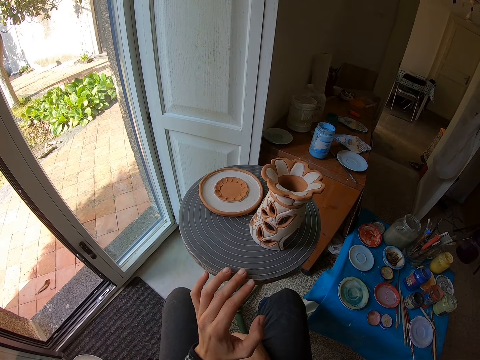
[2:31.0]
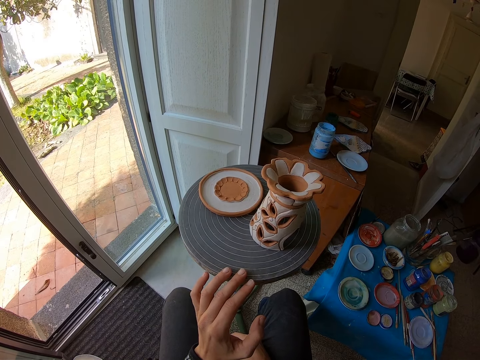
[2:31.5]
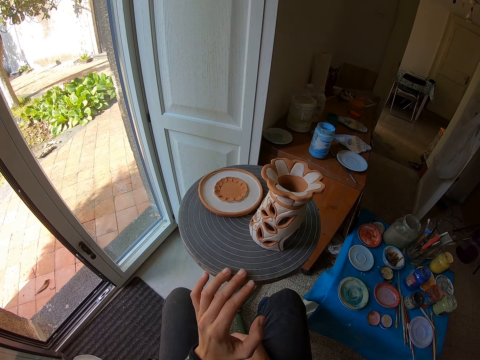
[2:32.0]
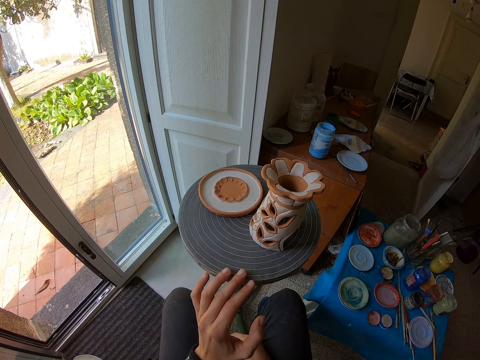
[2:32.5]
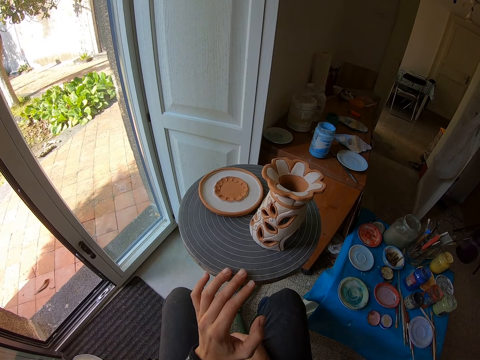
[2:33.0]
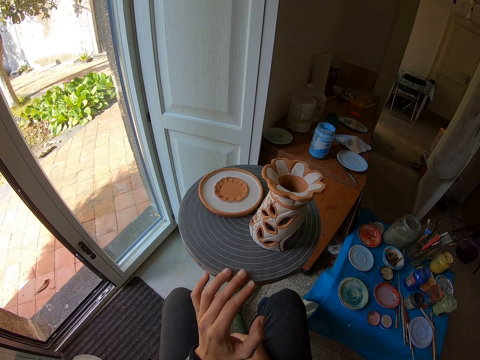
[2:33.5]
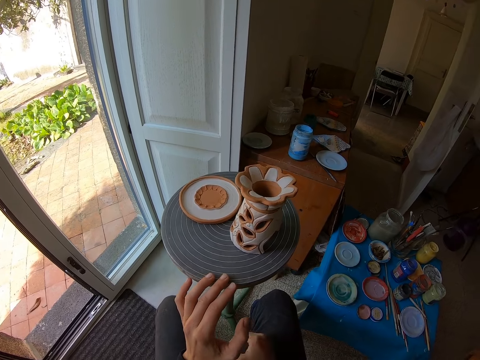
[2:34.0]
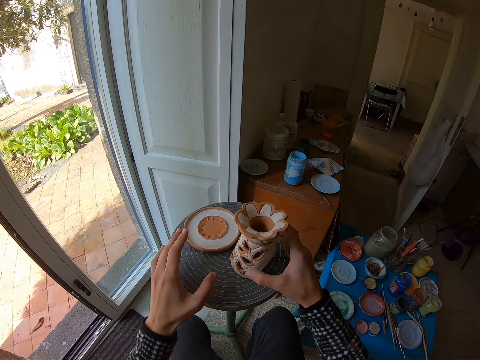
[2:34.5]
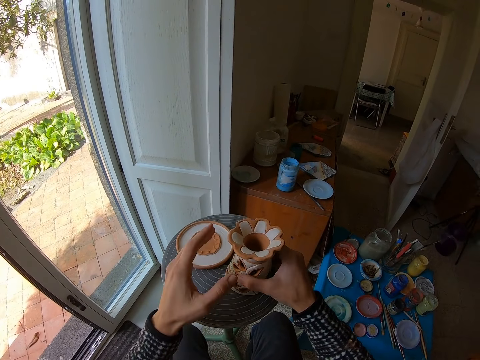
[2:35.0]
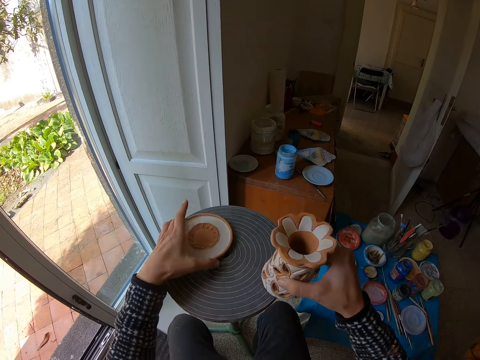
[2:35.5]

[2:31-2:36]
The camera wearer picks up the clay pot from the table. He carries the ceramic art from the rolling table with his right hand.

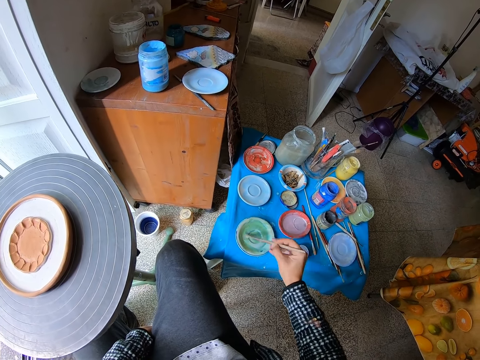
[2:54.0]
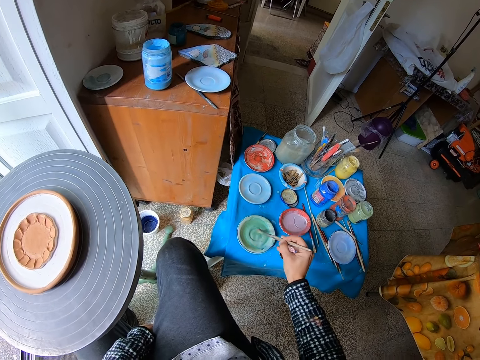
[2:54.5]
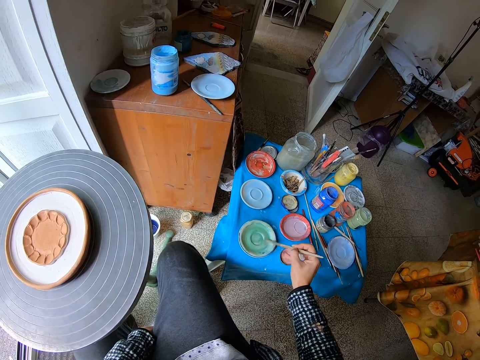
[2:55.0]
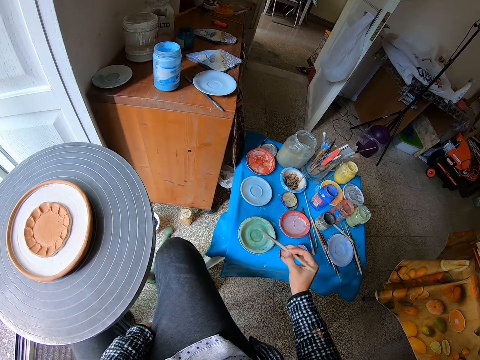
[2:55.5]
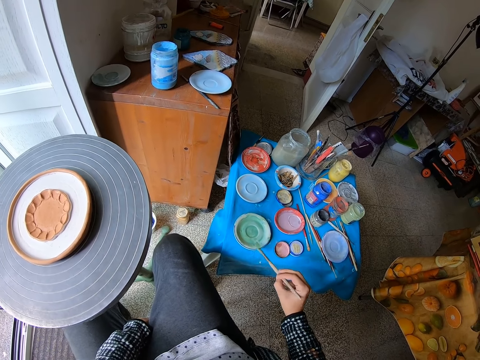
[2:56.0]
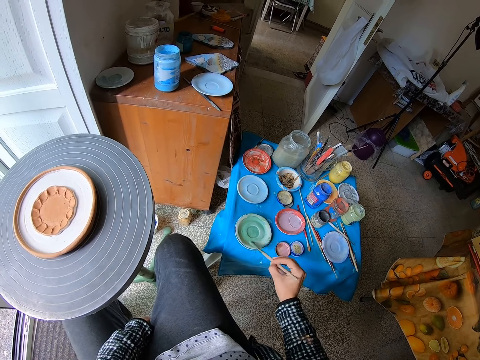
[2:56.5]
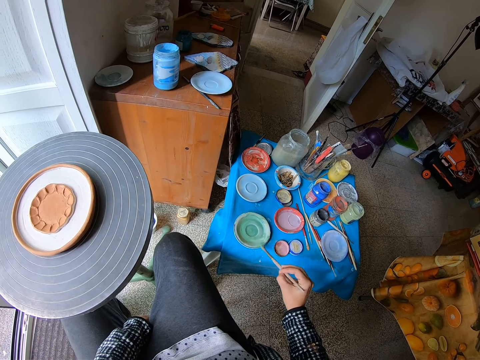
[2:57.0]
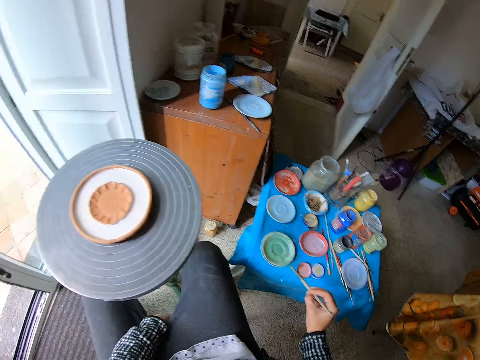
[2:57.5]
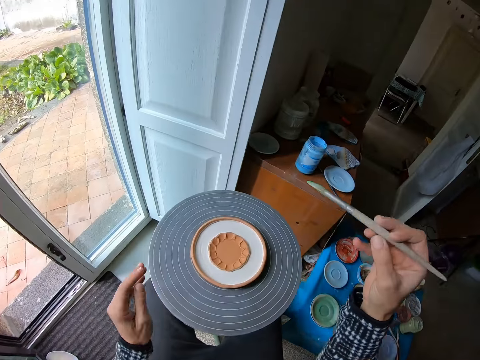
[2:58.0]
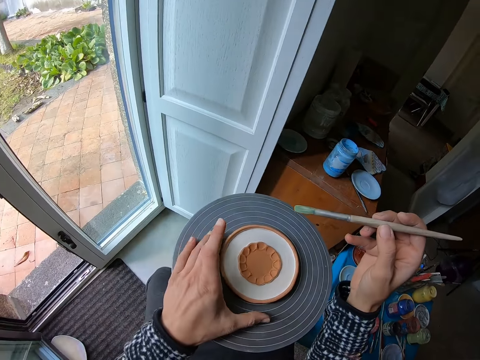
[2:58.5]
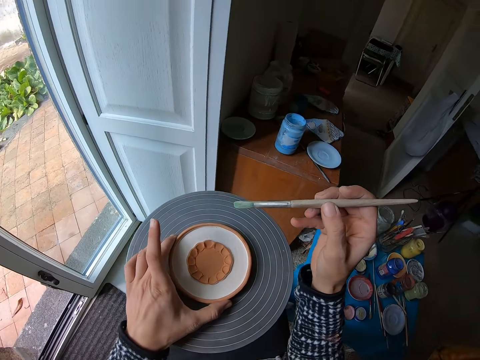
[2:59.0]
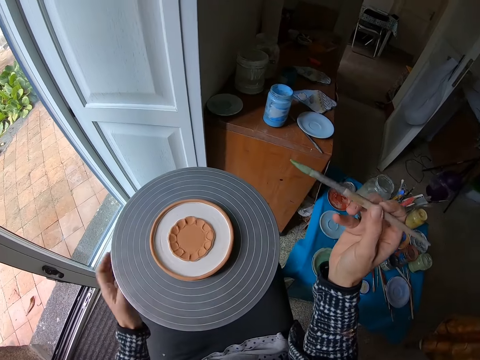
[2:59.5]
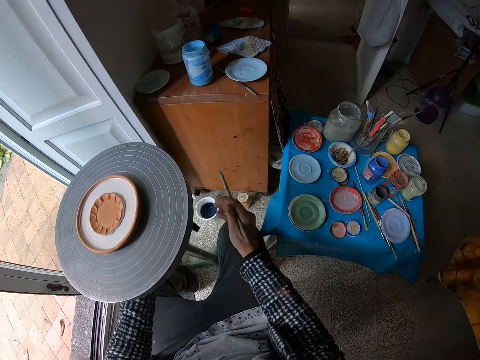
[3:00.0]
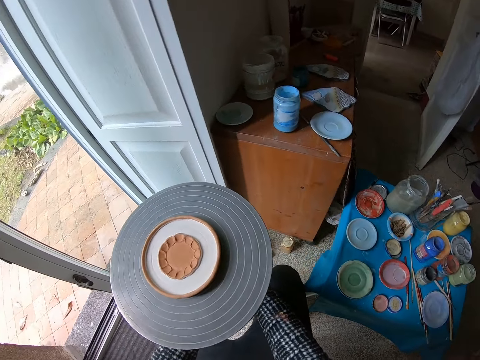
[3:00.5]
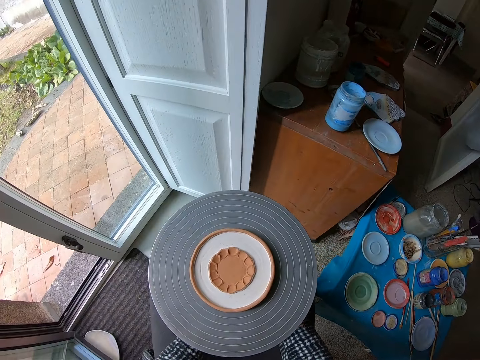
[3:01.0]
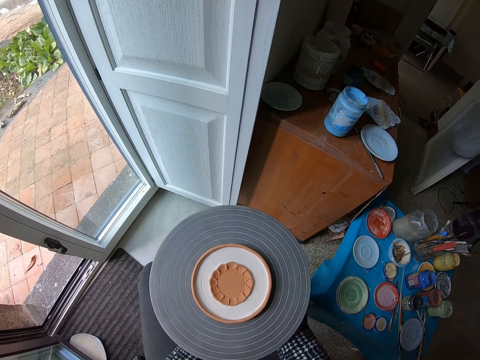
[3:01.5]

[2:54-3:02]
The camera wearer dabs the paintbrush on the edge of the paint tray with his right hand. He touches the ceramic art on the rolling table with his left hand. He lowers the rolling table stand with both hands.

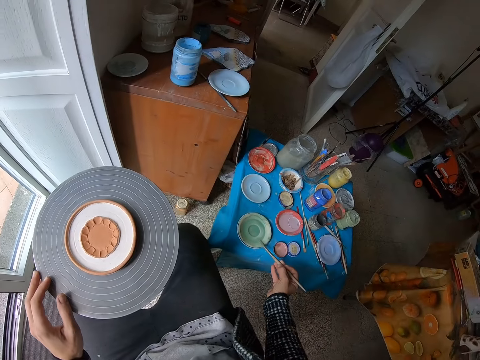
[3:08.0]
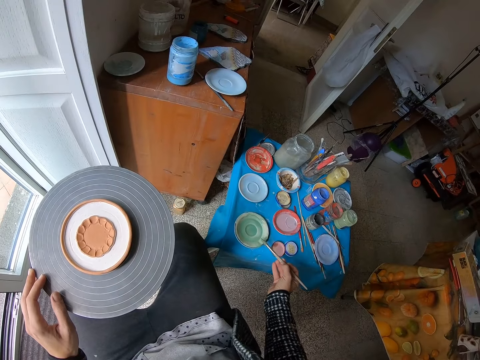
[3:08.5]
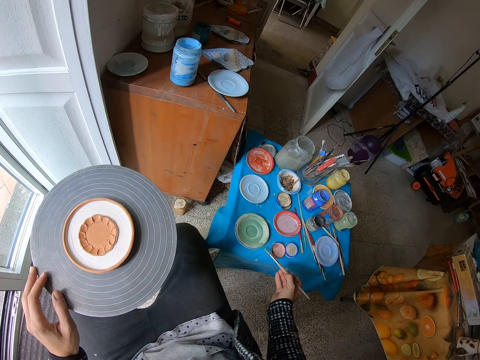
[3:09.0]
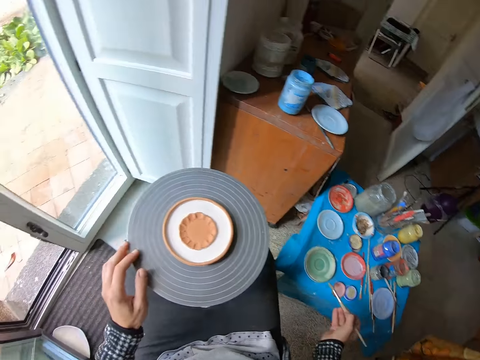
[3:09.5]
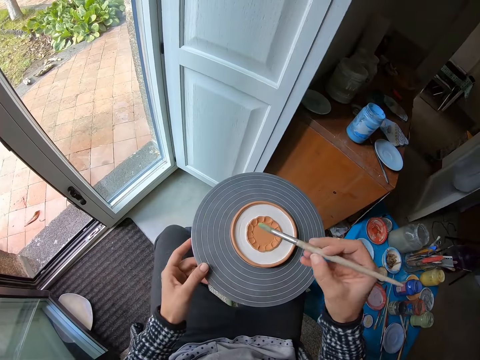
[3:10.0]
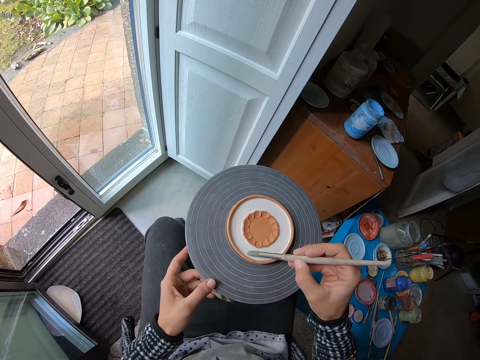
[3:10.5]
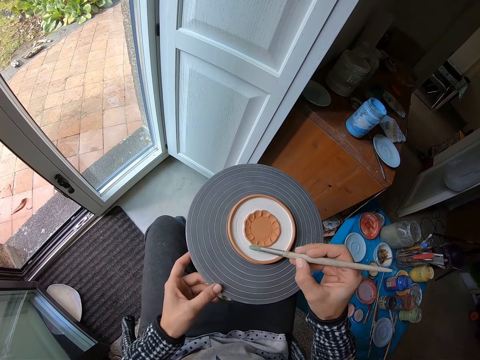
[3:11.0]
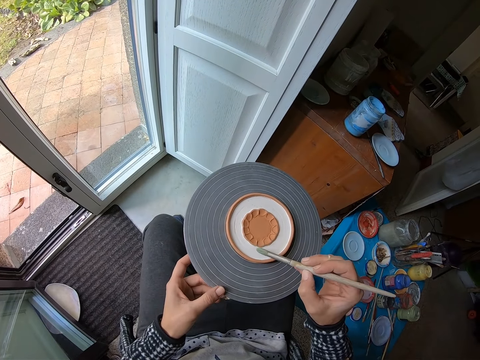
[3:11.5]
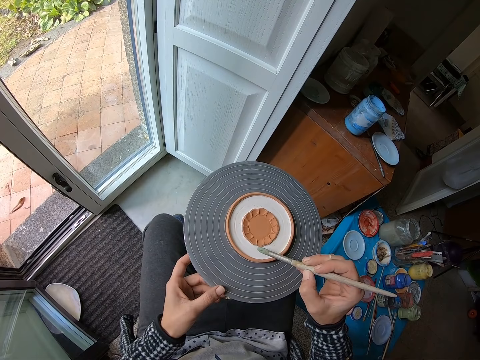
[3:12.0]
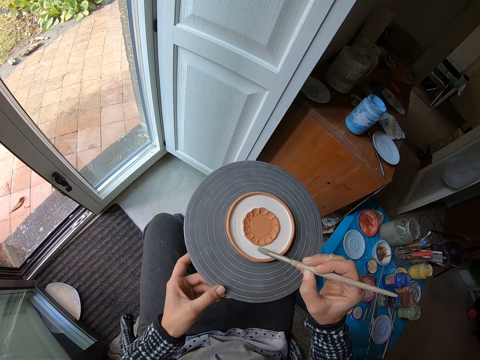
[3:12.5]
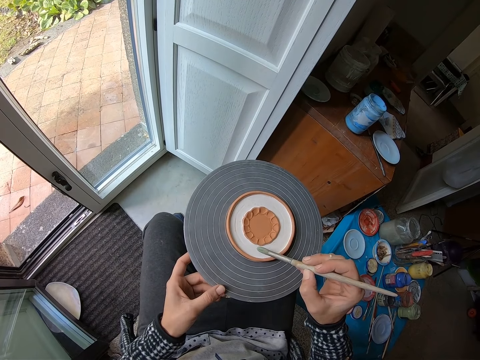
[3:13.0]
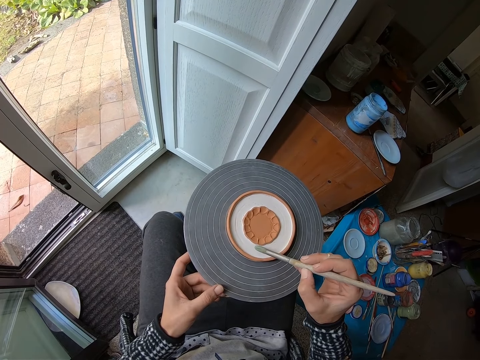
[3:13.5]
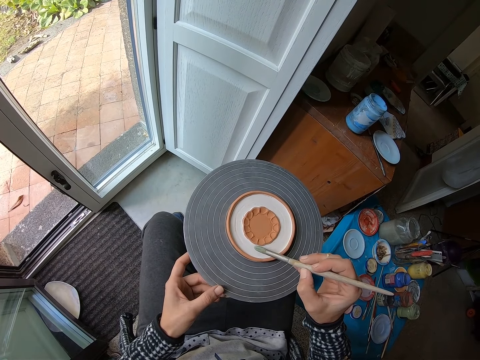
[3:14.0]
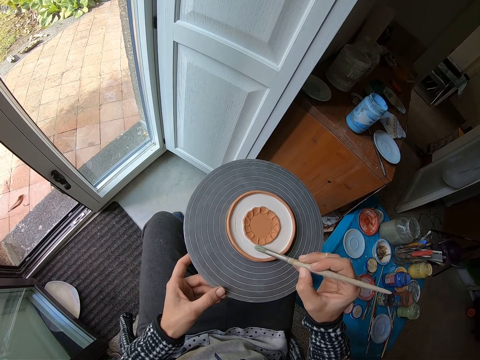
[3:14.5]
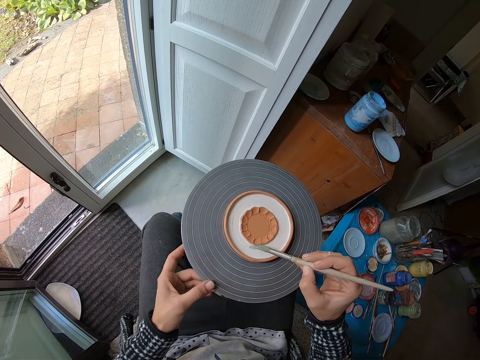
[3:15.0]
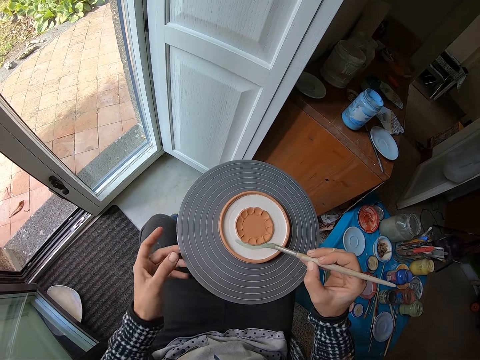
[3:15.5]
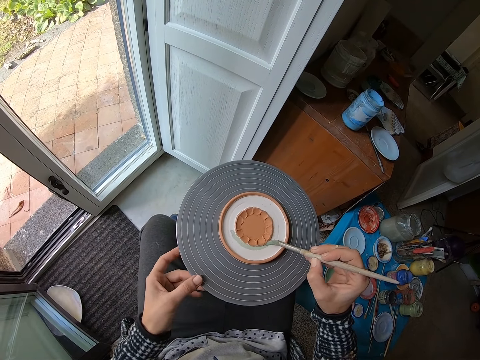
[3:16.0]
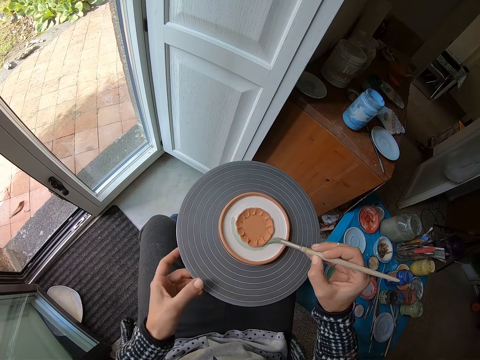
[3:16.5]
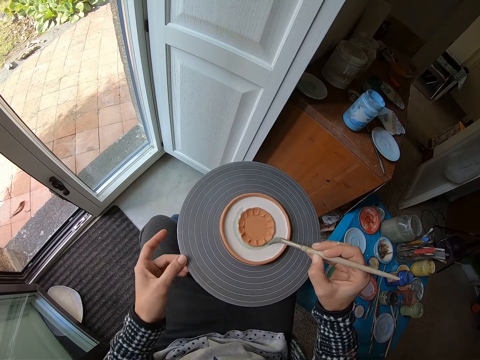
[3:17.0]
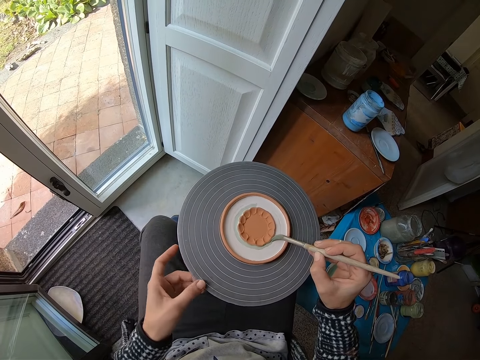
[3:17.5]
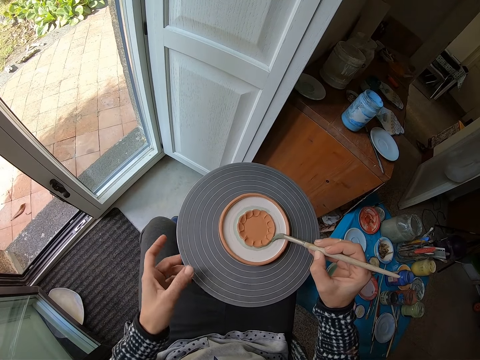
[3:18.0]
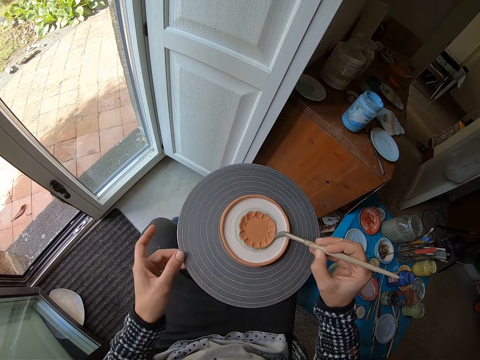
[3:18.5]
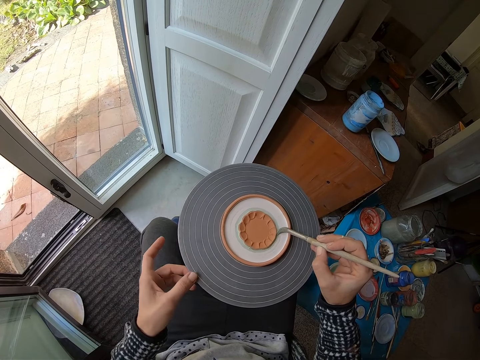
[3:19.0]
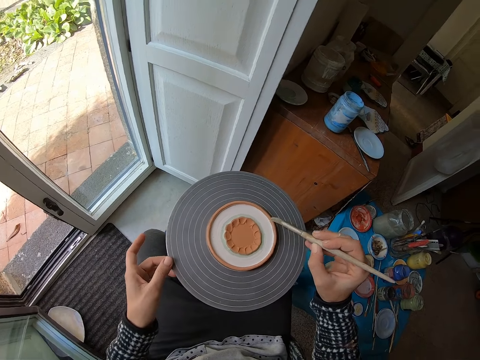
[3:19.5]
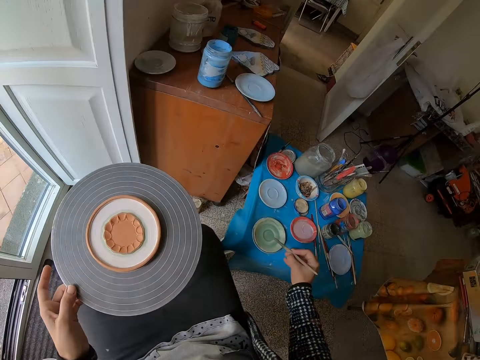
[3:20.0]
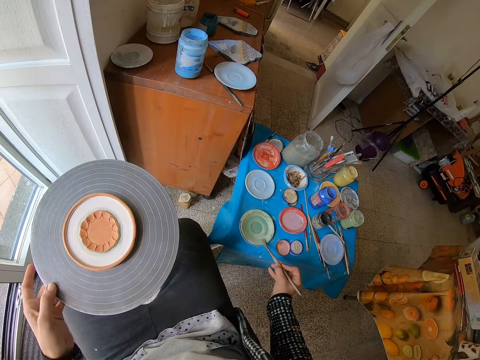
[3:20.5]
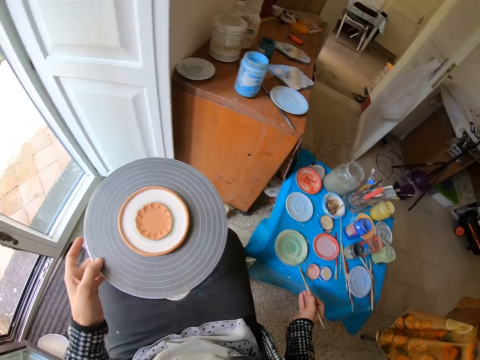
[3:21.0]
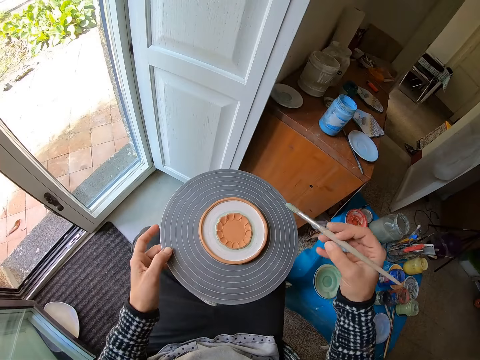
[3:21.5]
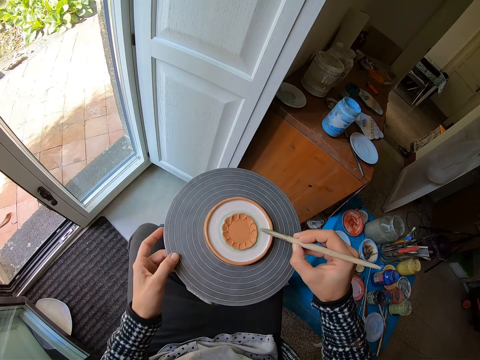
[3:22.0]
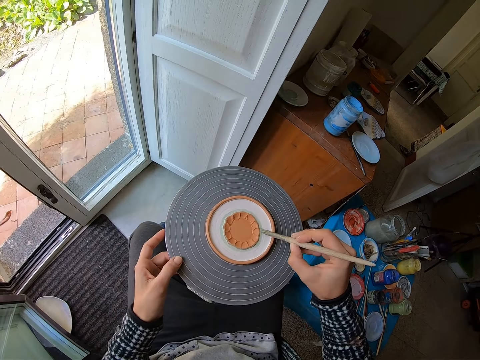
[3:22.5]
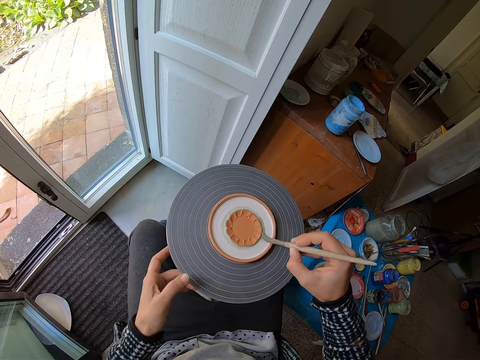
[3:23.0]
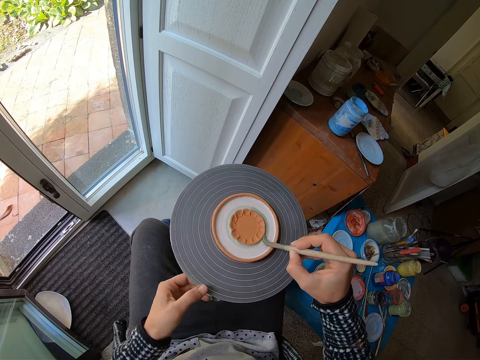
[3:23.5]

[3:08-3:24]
The camera wearer dabs the paintbrush on the edge of the paint tray with his right hand. He paints the surface of the ceramic art with the paintbrush in his right hand. He rolls the rolling table with his left hand. He mixes the paint in the paint tray with the paintbrush in his right hand. He dabs the paintbrush on the edge of the paint tray with his right hand. He paints the surface of the ceramic art with the paintbrush in his right hand. He rolls the rolling table with his left hand.
